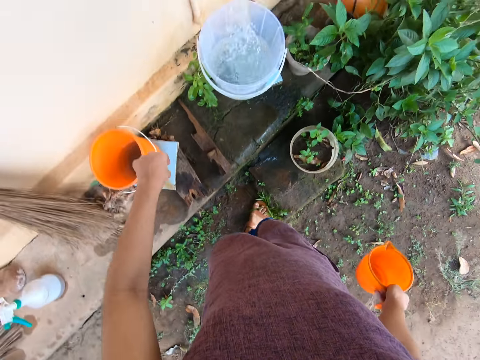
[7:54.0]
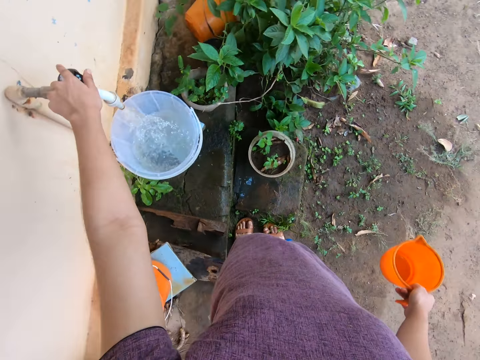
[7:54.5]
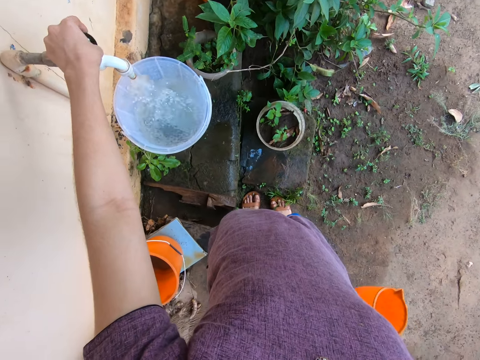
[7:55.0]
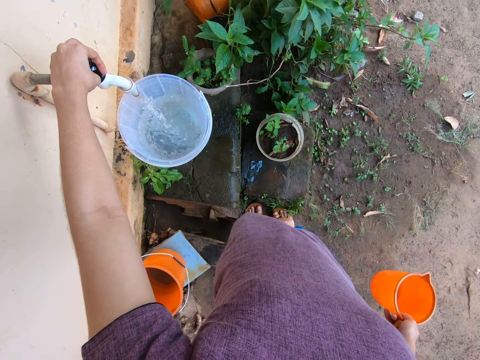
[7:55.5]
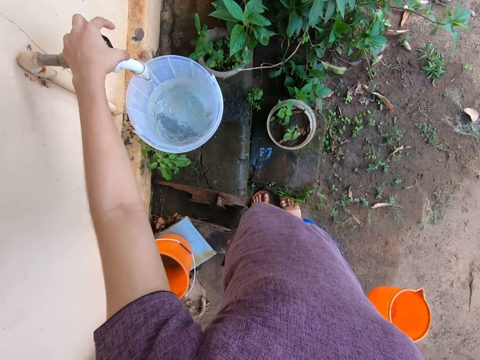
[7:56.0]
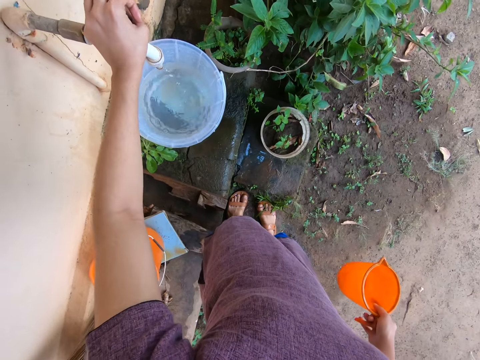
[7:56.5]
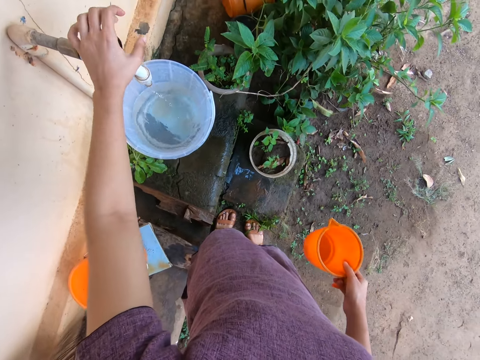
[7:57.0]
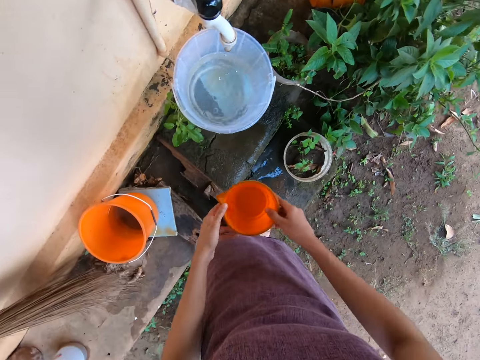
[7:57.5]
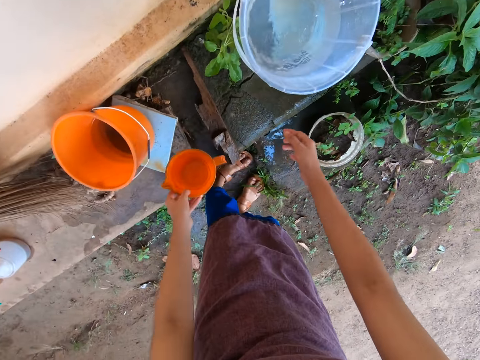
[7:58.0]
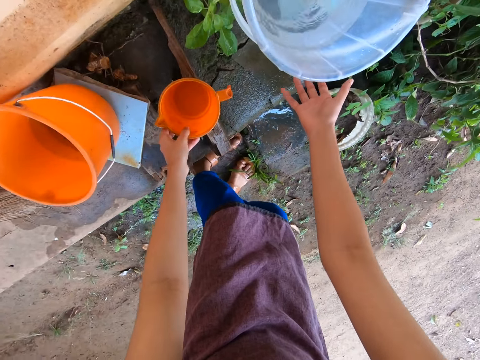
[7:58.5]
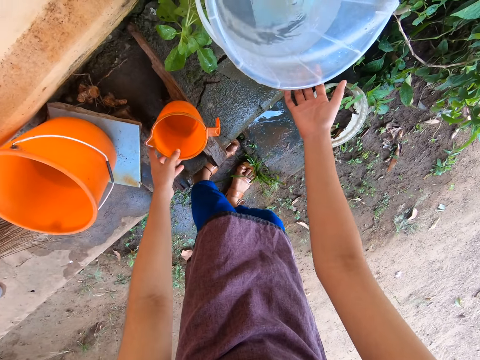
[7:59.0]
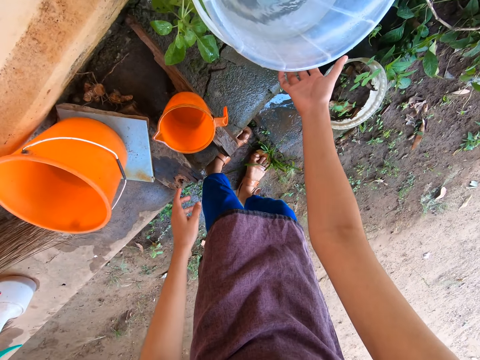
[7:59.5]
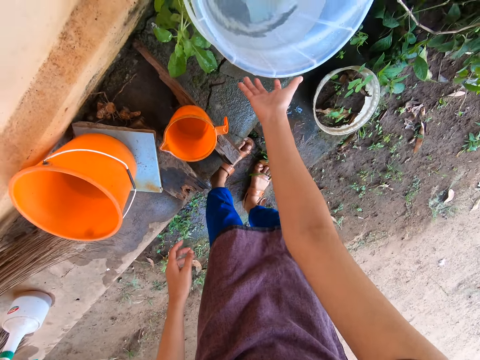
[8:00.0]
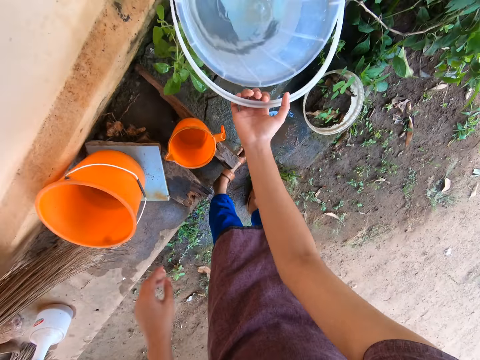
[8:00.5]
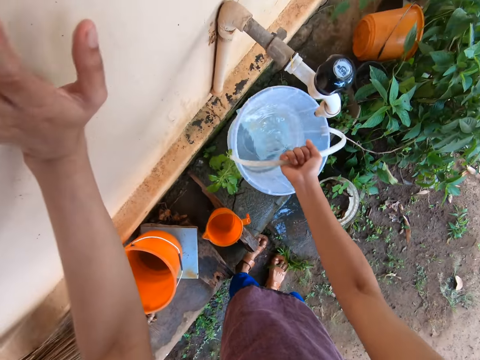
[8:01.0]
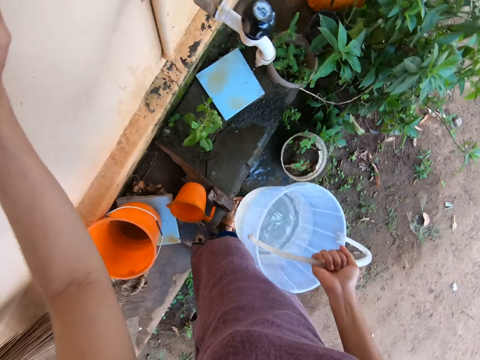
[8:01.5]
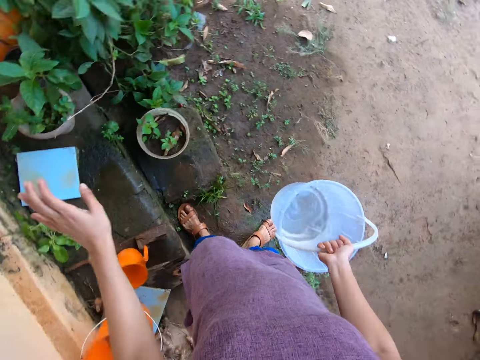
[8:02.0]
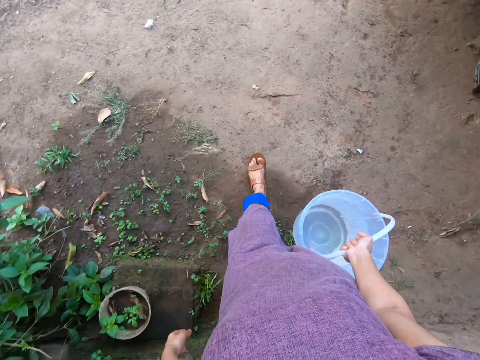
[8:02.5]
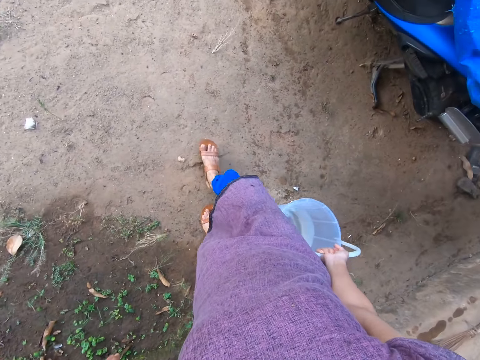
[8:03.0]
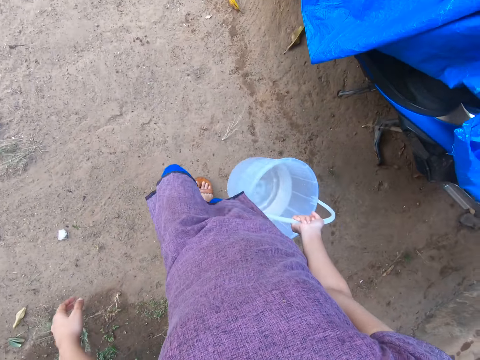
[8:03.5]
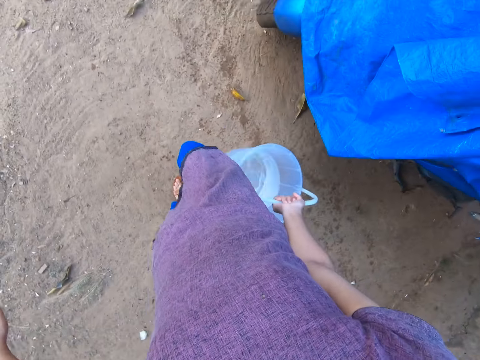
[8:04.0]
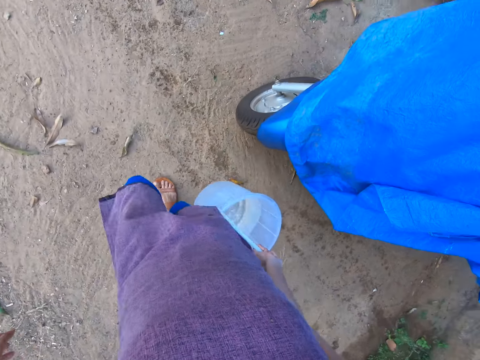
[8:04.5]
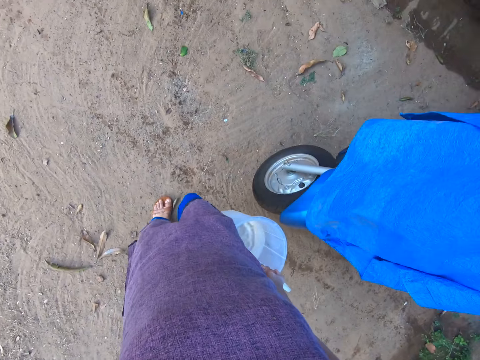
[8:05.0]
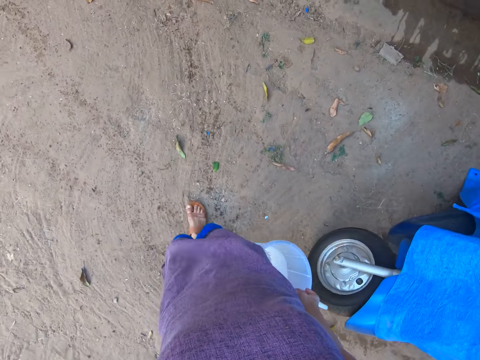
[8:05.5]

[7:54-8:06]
The camera wearer closes the tap with her left hand. She passes the cup from her right hand to her left hand. She drops the cup on the concrete slab with her left hand. She picks up the bucket. She places her right hand on the handle of the bucket. She rests her left hand on the wall. She carries the bucket from the concrete slab with her right hand. She walks.

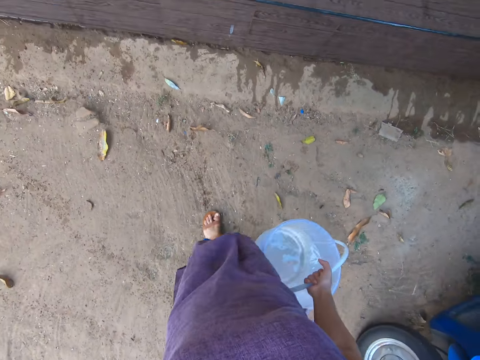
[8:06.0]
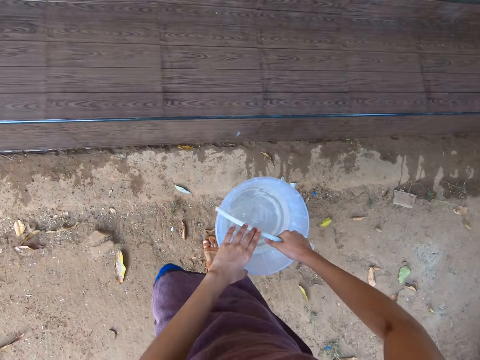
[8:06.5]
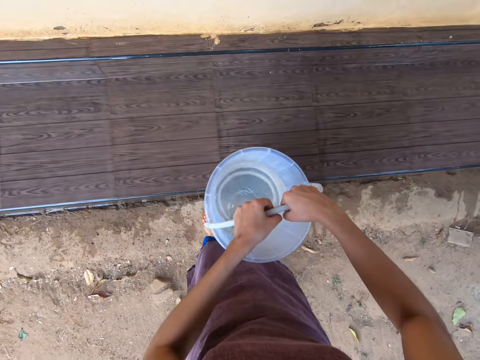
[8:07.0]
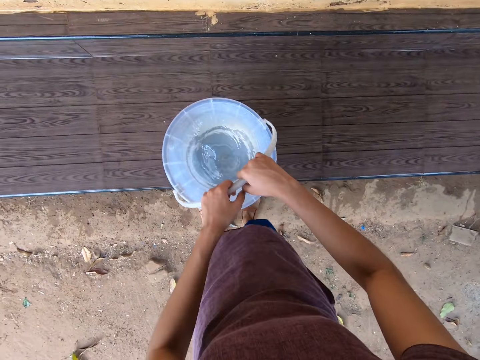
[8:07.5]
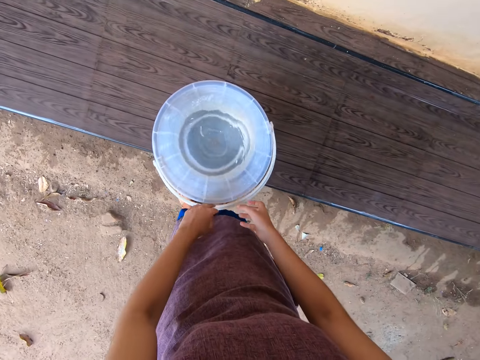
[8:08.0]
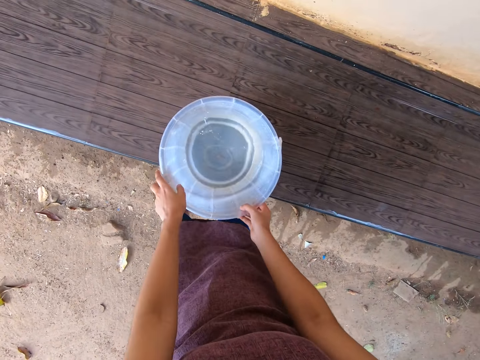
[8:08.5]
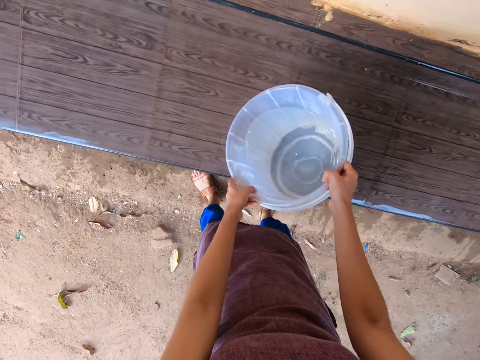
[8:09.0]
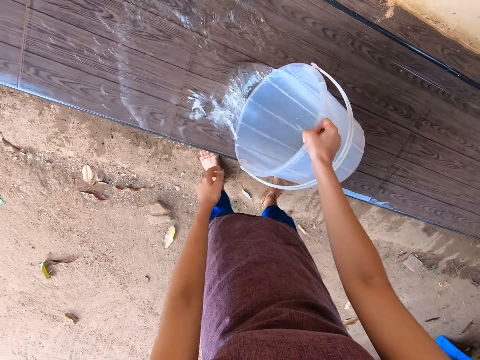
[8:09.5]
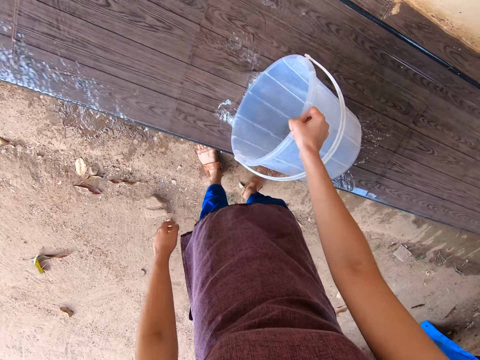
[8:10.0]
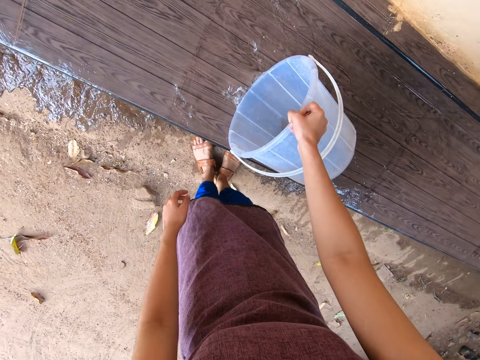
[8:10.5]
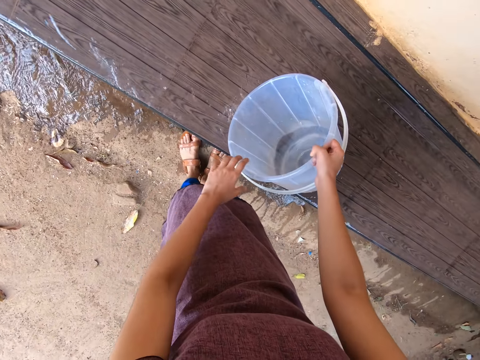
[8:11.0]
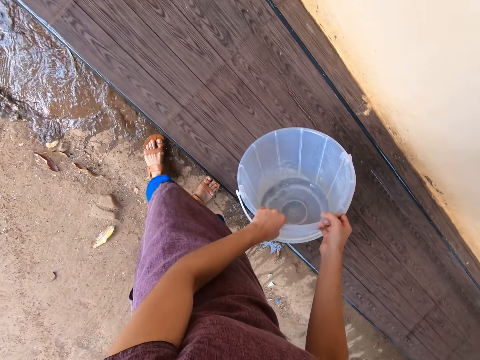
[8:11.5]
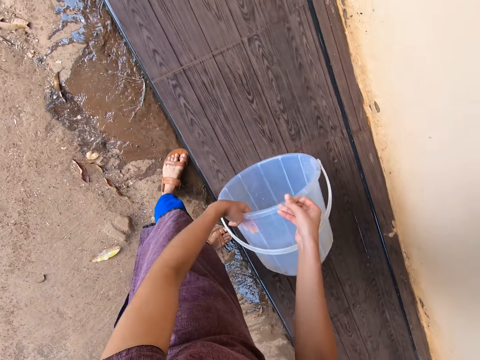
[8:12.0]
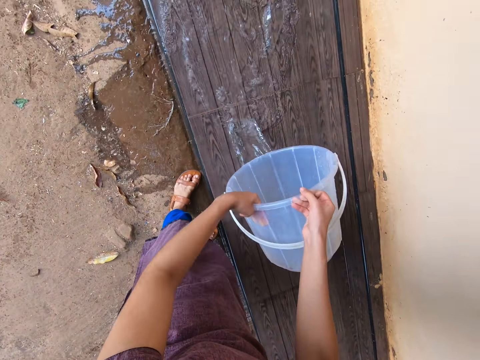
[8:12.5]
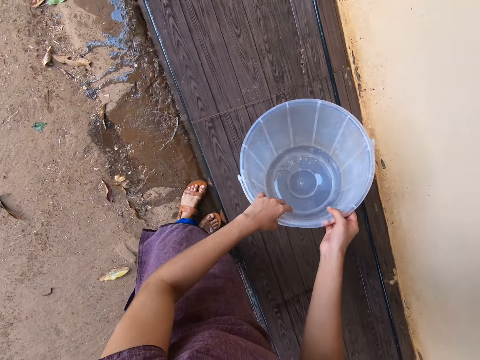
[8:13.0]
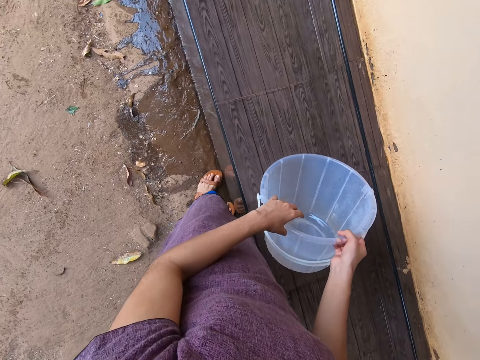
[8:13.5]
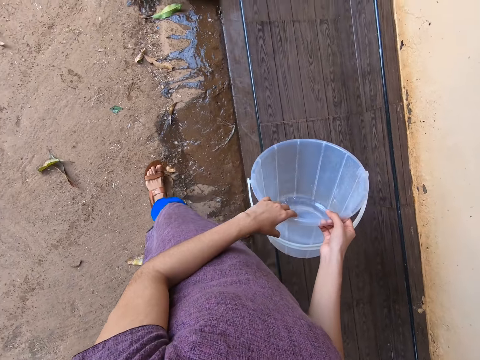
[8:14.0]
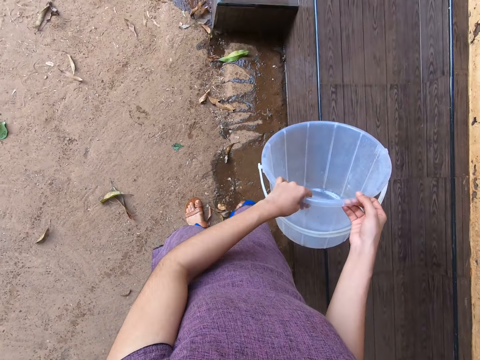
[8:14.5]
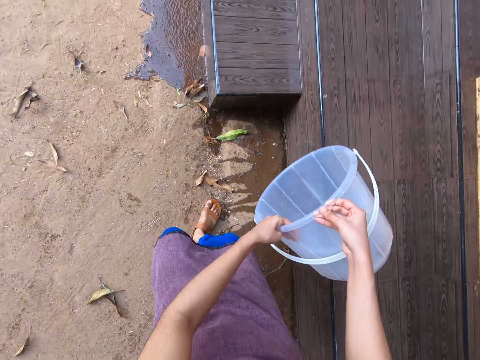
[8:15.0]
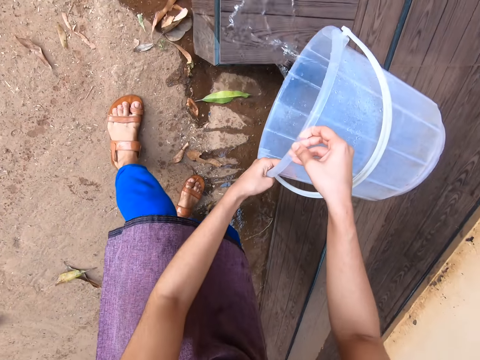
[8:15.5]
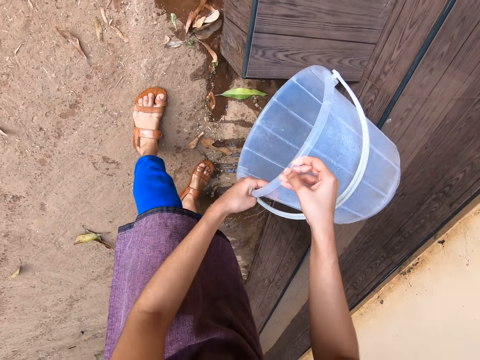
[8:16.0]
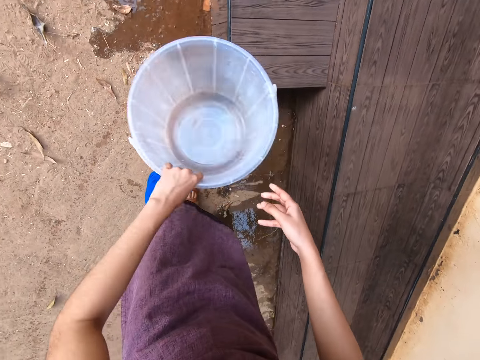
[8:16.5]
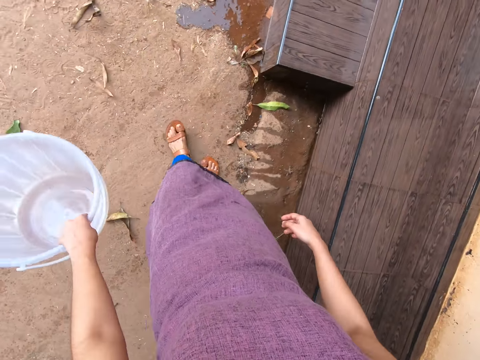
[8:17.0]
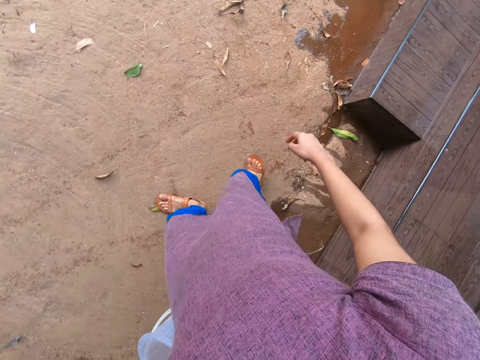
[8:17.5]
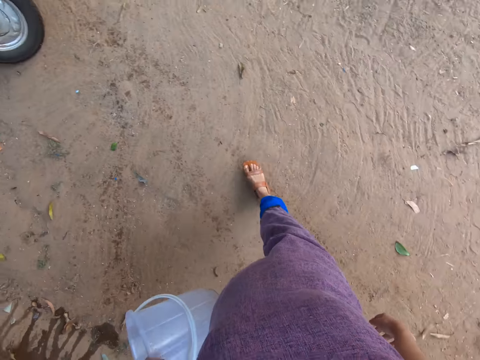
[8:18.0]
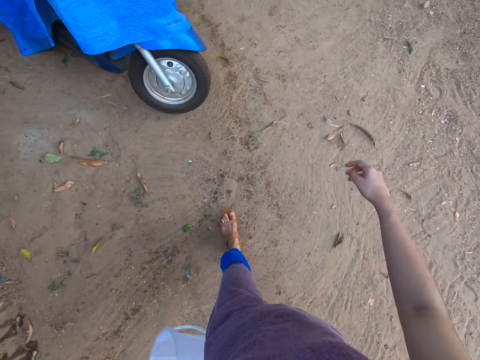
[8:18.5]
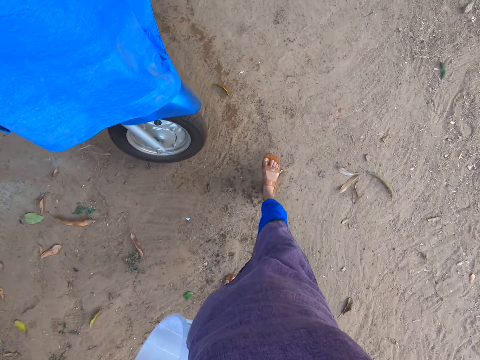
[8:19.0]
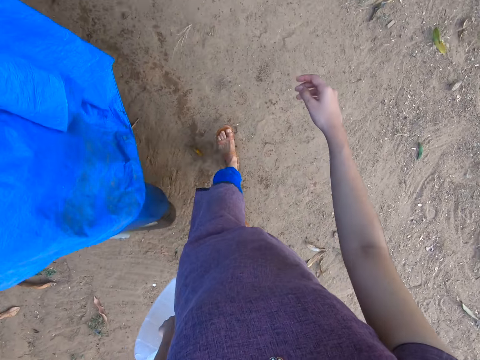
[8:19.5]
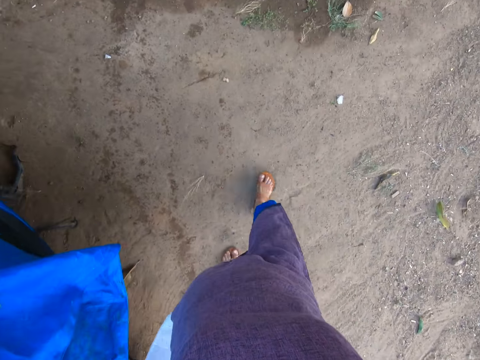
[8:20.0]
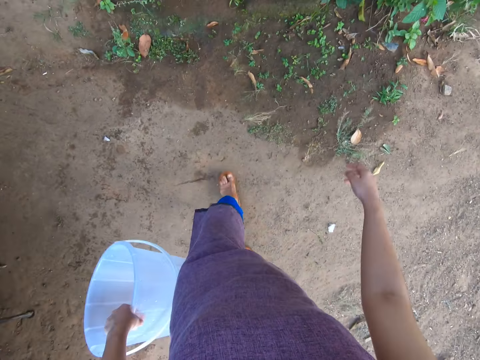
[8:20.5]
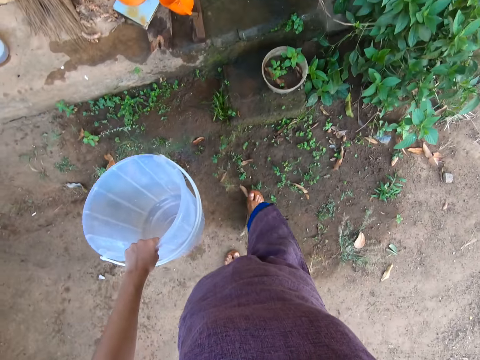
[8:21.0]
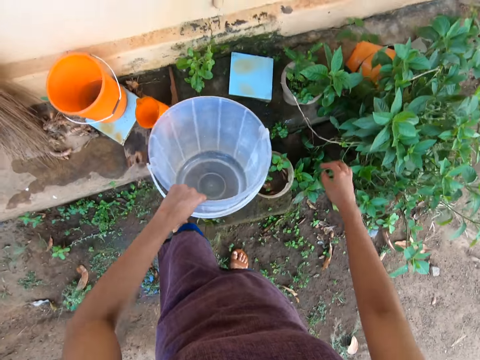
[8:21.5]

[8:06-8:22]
The camera wearer carries the bucket with both hands. She drops the bucket on the slab of tiles with both hands. She holds the handle of the bucket with her left hand. She drops the handle of the bucket with her left hand. She holds the bucket with her right hand. She holds the bucket with both hands. She pours water from the bucket onto the slab of tiles with both hands. She holds the bucket with her right hand. She holds the bucket with both hands. She pours water from the bucket onto the slab of tiles with both hands. She holds the bucket with her left hand. She walks.
